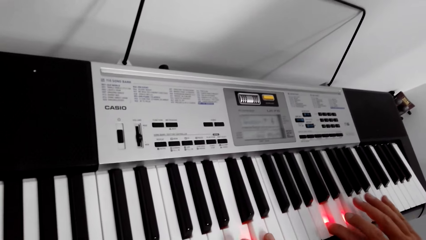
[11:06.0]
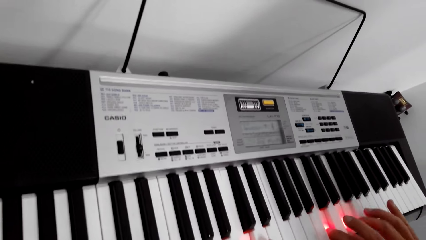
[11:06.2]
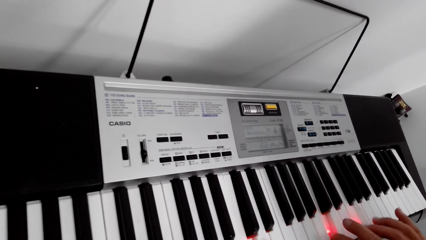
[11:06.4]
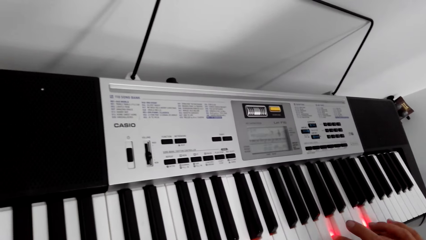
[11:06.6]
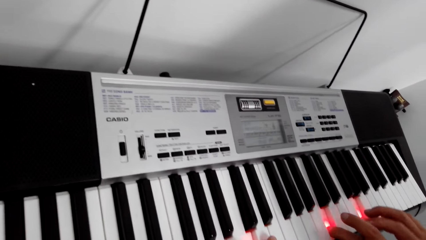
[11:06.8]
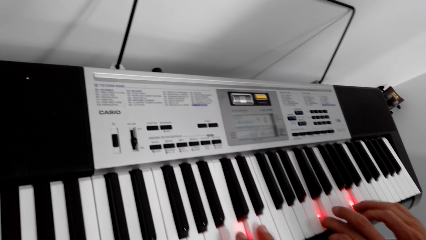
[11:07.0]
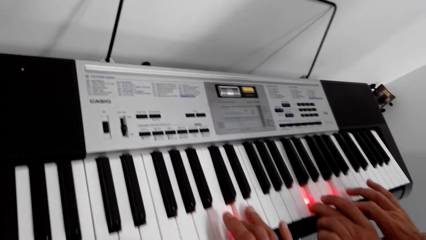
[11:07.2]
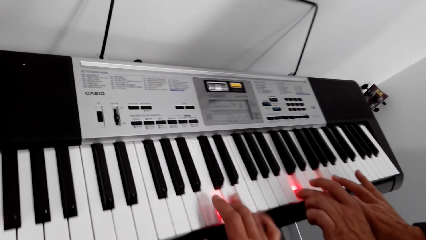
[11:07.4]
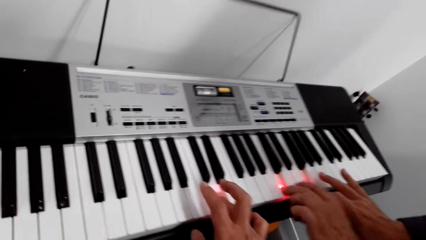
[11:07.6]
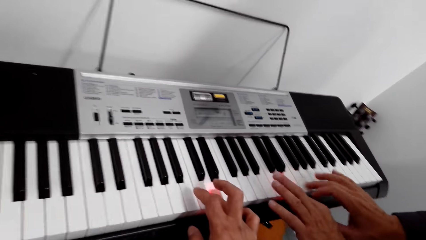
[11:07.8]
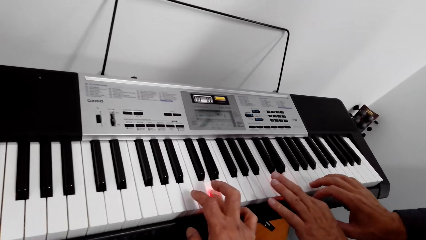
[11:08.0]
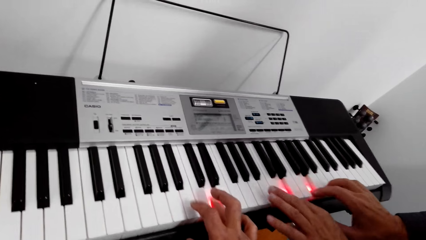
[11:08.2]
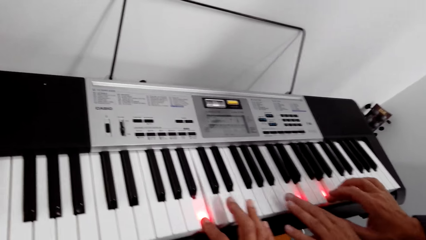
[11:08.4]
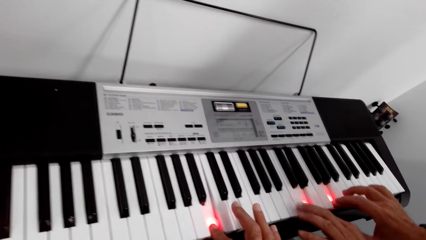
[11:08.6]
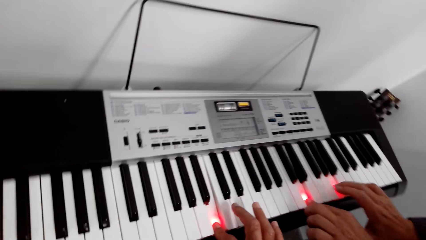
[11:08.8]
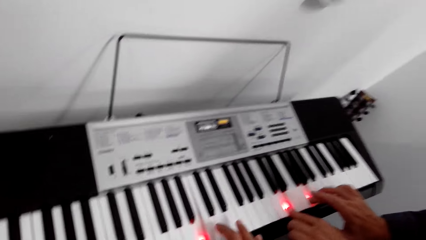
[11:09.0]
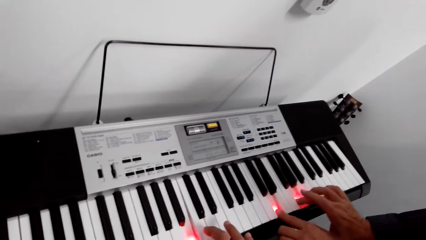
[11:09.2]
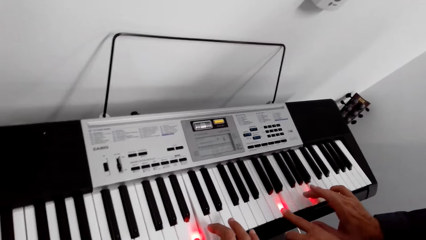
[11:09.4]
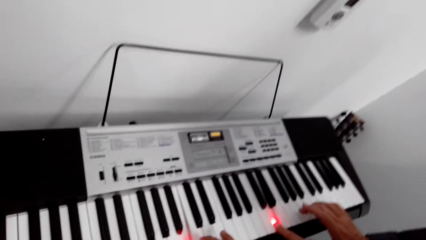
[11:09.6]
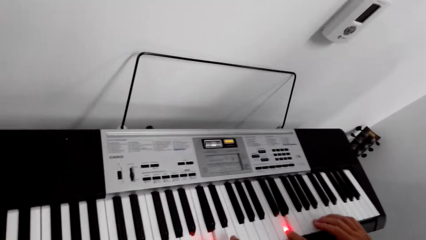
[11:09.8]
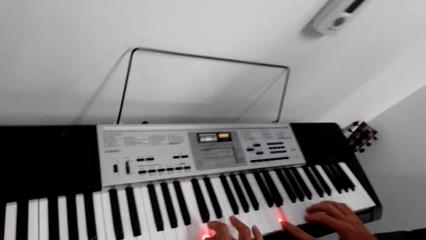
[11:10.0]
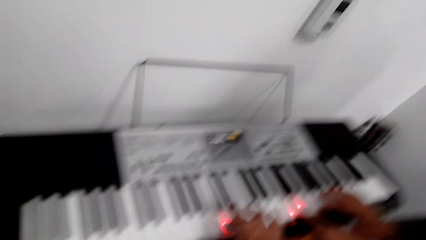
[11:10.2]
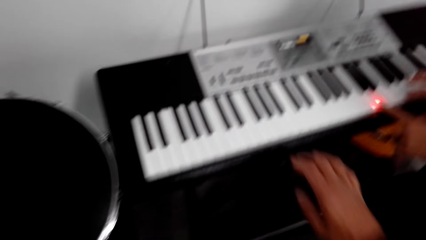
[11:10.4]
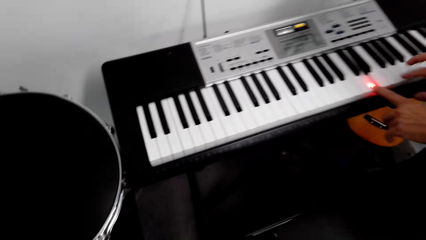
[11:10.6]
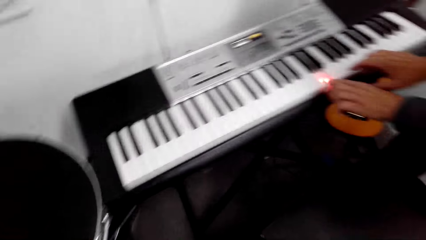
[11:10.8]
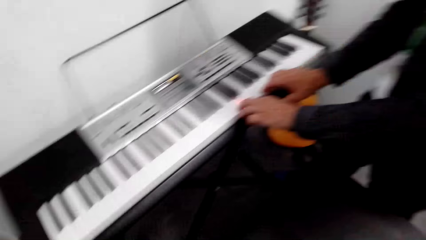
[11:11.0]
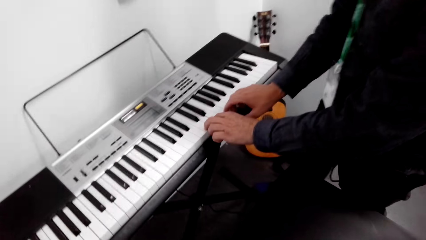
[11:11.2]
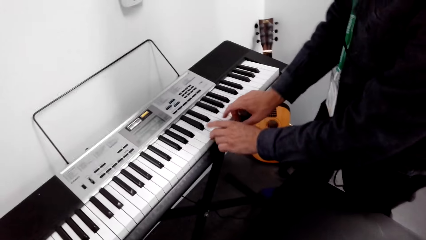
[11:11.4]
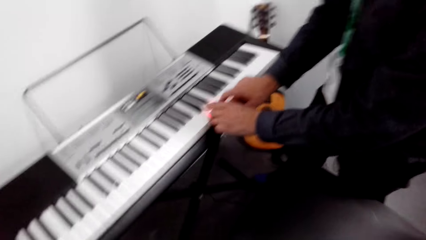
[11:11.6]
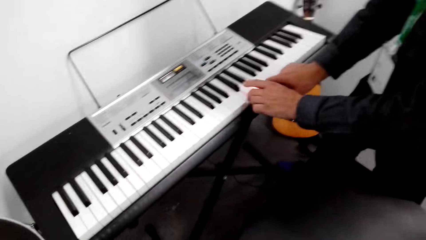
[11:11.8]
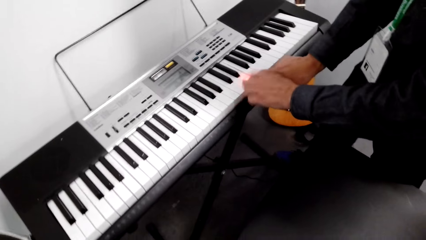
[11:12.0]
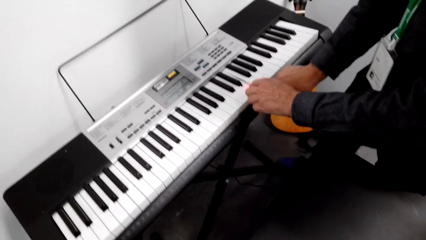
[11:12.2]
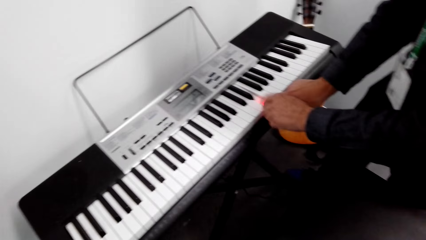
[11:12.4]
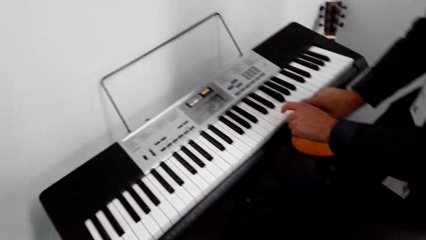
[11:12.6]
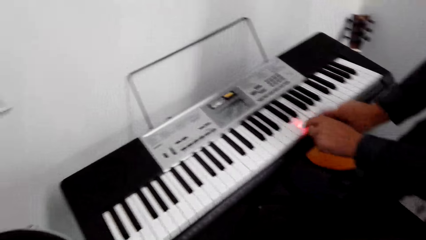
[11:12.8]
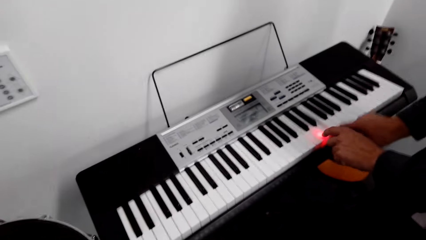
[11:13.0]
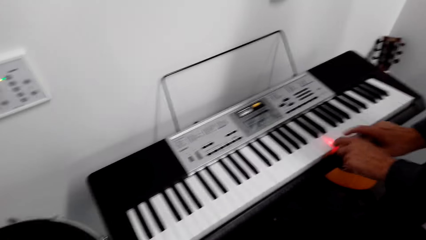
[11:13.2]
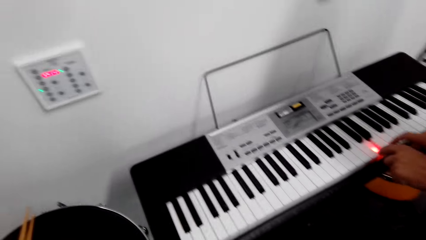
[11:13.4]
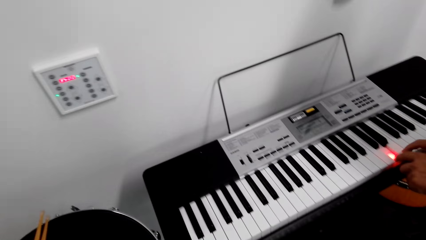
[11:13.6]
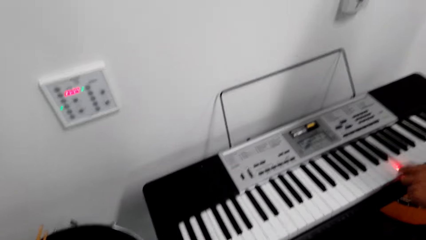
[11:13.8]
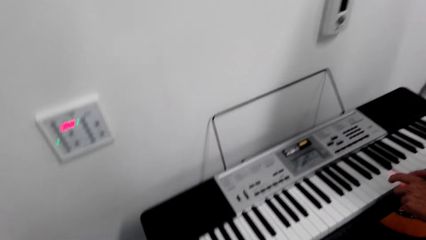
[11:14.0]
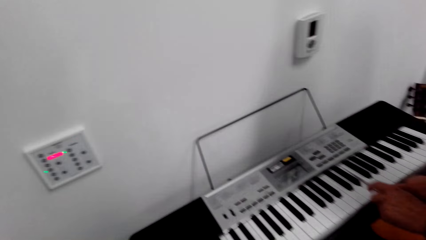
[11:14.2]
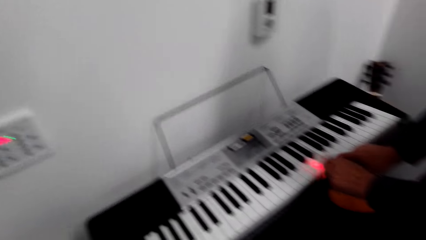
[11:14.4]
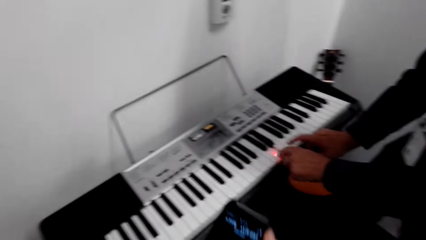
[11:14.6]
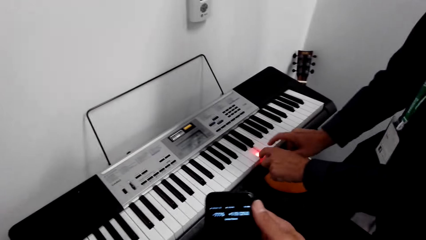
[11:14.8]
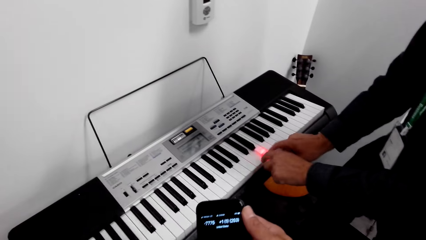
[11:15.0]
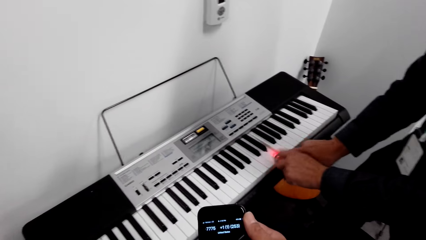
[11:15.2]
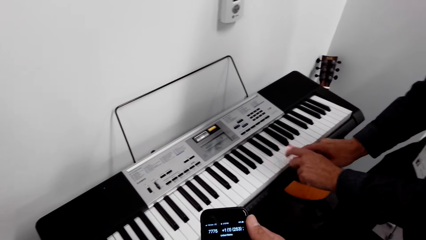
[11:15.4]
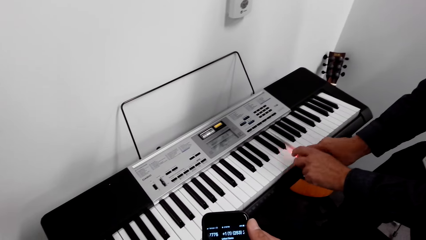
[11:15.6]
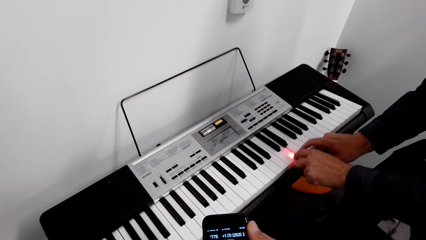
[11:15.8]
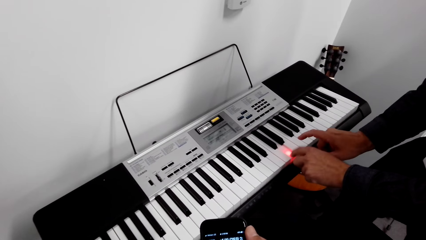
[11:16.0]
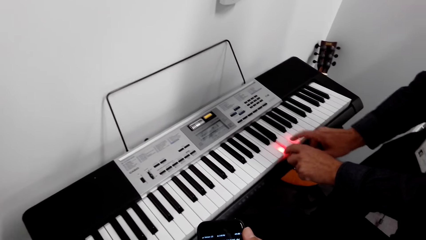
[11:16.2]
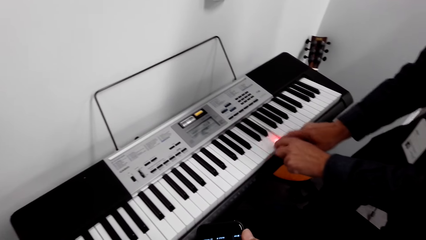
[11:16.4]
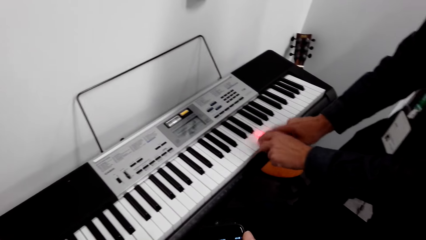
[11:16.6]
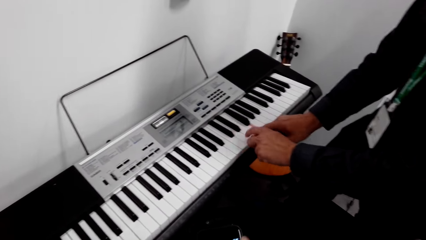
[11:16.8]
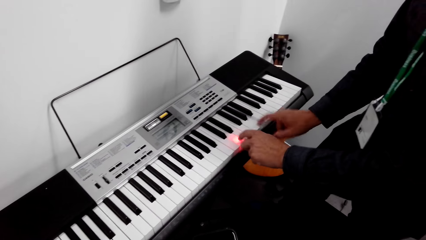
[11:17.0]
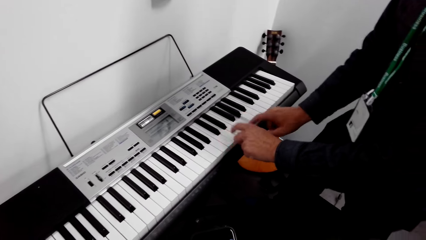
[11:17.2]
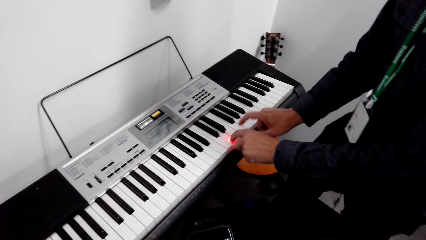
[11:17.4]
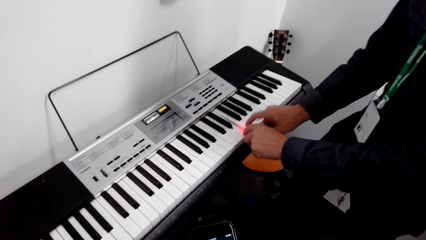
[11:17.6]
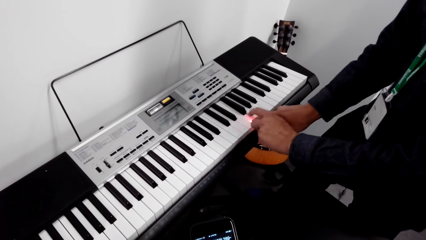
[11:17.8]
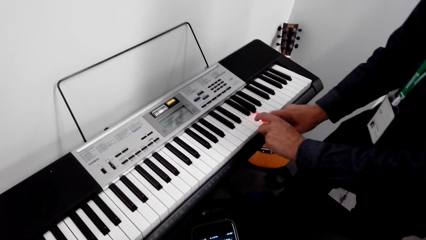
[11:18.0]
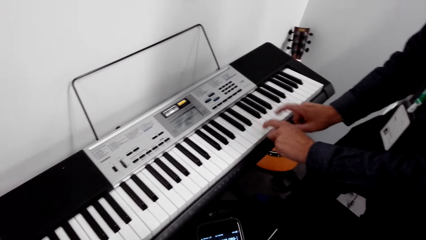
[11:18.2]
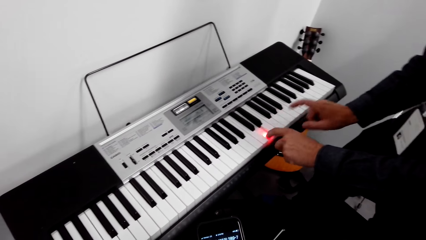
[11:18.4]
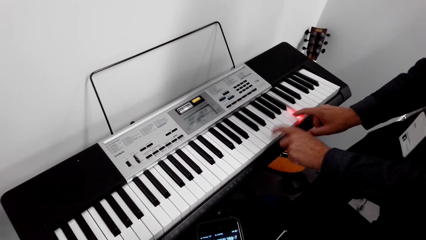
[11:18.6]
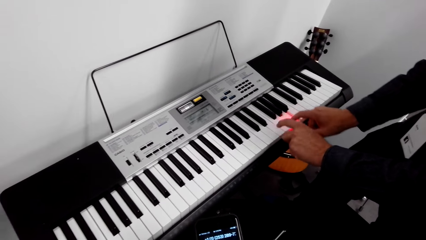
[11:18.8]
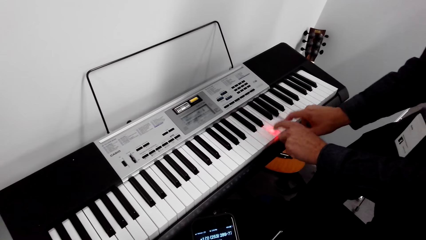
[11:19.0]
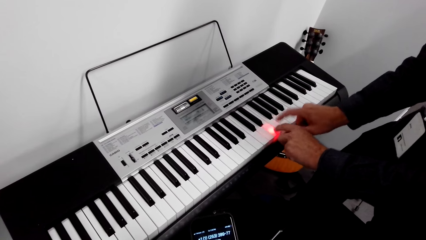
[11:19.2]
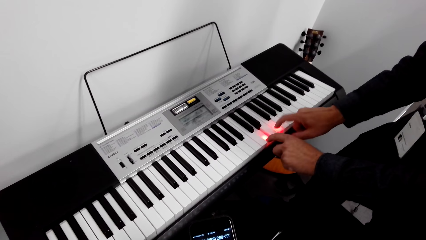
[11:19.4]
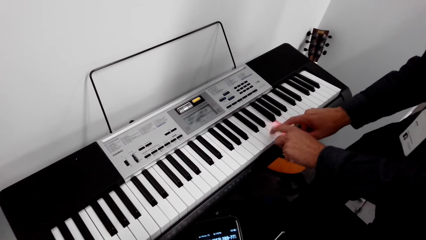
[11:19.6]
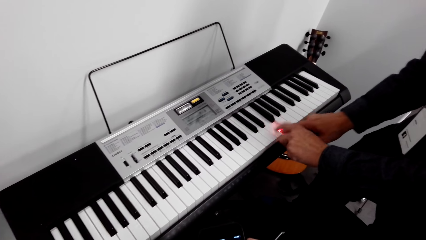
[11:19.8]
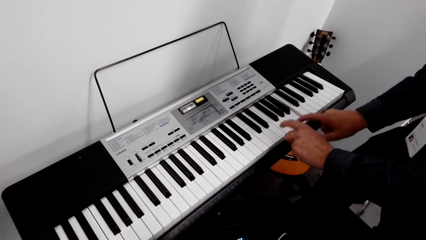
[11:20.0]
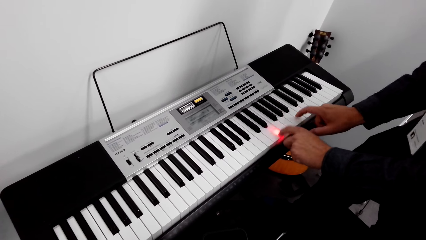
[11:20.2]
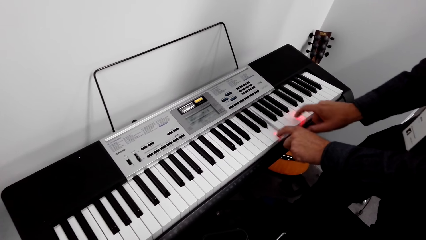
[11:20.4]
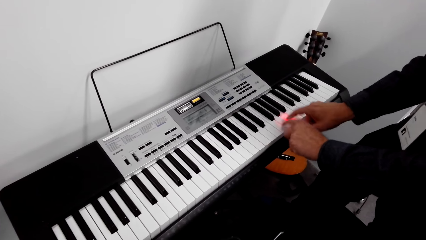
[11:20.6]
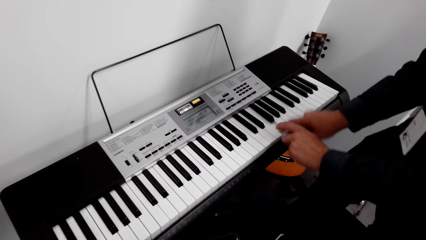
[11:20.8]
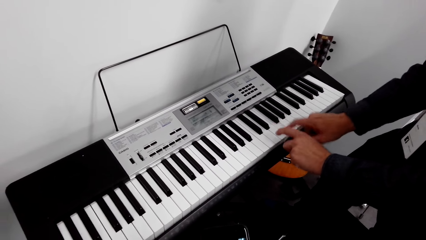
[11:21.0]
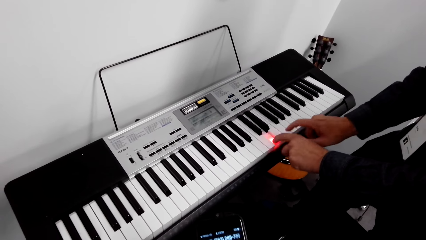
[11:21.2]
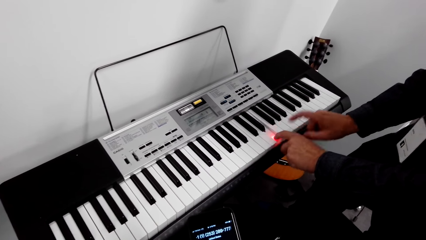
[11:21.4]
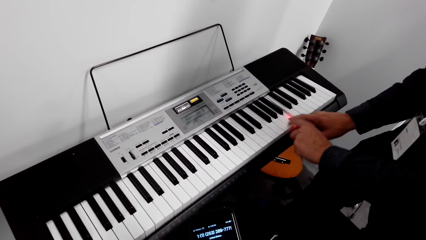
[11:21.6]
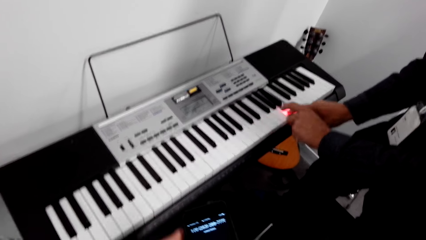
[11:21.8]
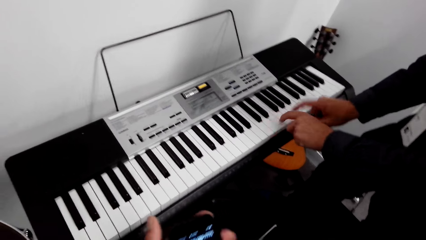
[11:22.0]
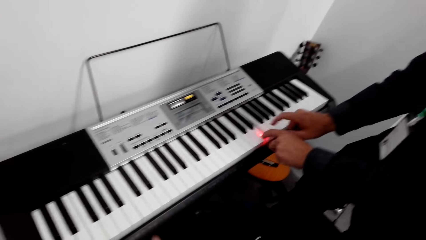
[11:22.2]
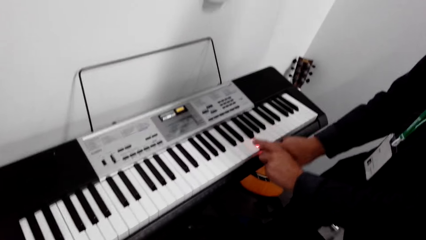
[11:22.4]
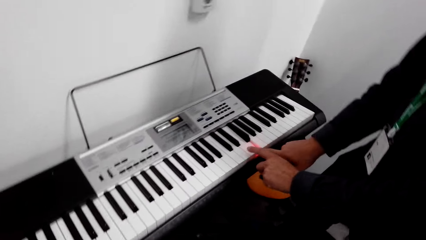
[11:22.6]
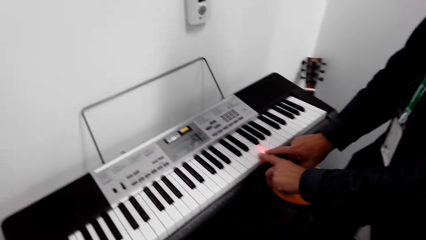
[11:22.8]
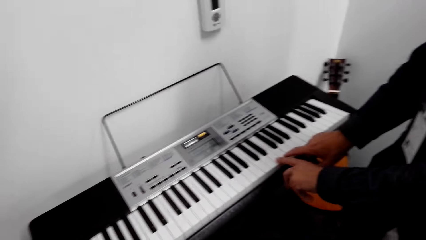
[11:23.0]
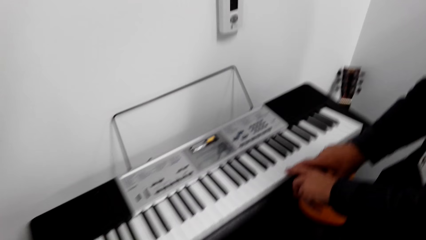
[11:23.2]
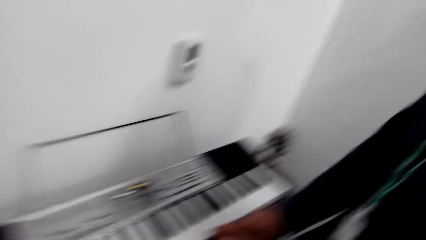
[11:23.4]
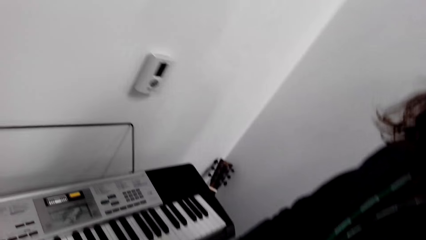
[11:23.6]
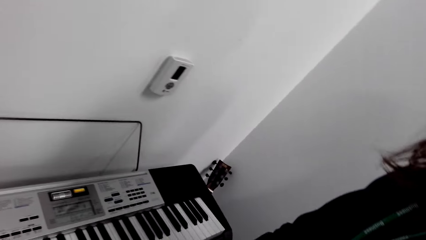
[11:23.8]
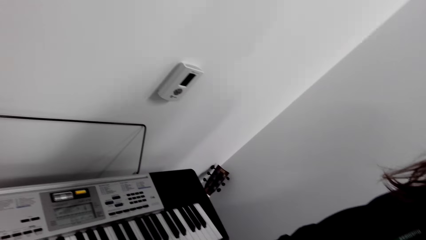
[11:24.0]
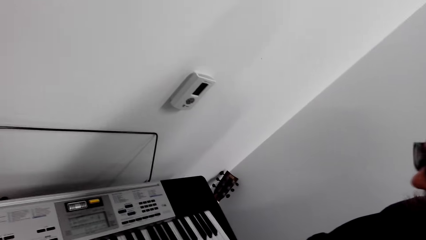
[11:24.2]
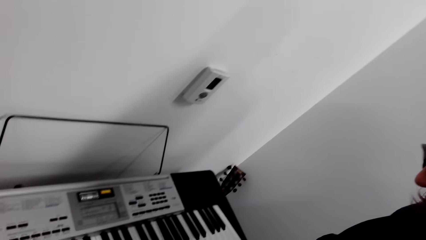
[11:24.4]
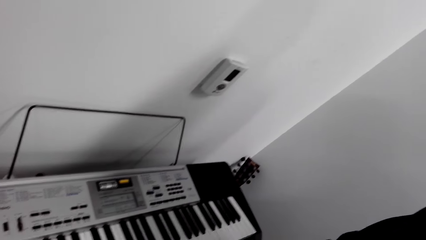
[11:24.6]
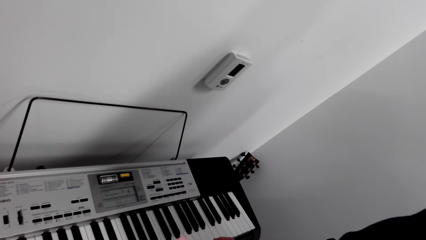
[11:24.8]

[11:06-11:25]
The camera wearer plays a piano. They dialogue with a man. They hold the phone in hand. They pick up the phone. The man plays the piano. The camera wearer holds the phone in hand. The man plays the piano. The camera wearer holds the phone in hand. The man plays the piano.
